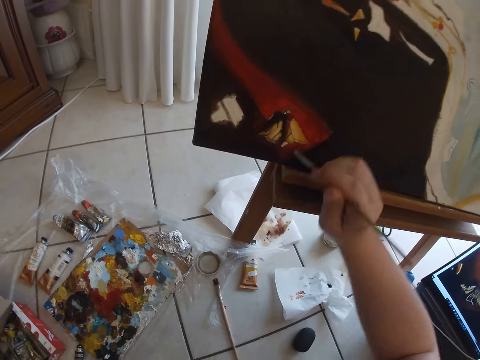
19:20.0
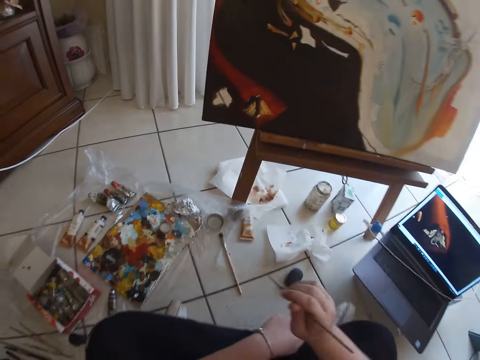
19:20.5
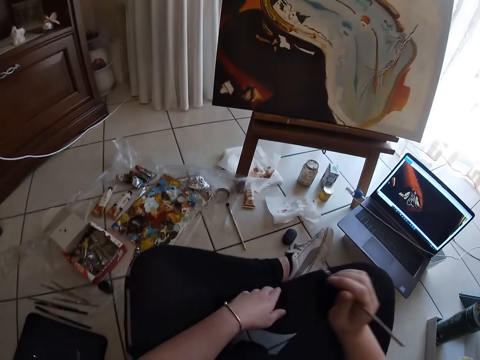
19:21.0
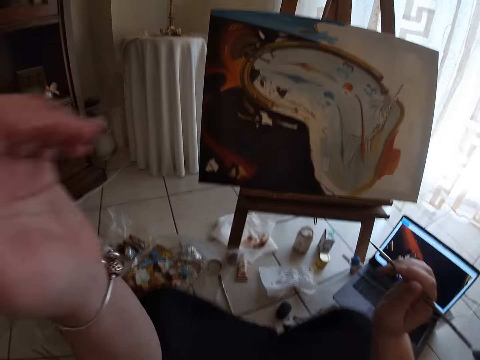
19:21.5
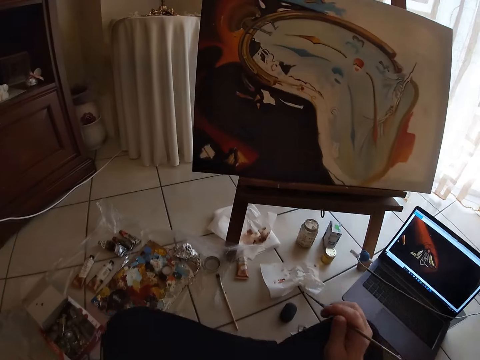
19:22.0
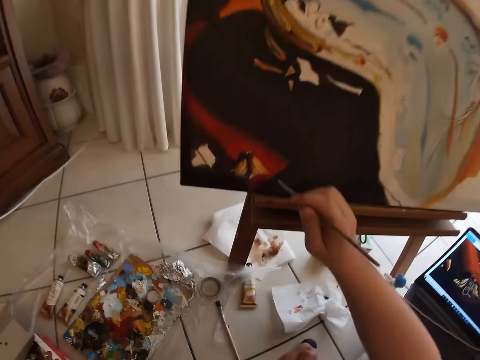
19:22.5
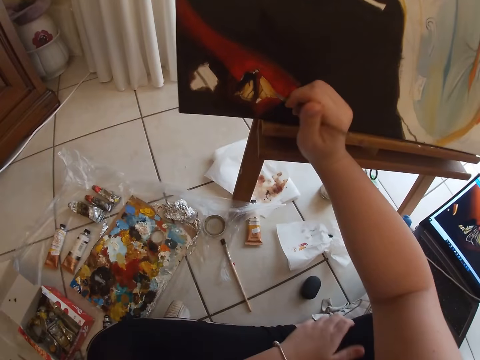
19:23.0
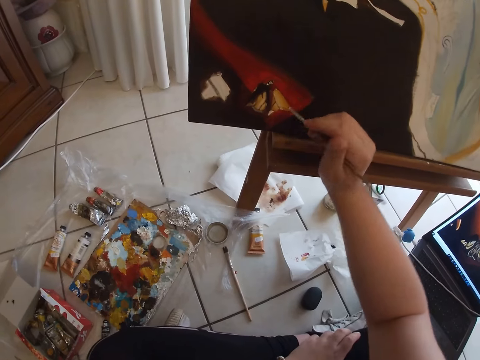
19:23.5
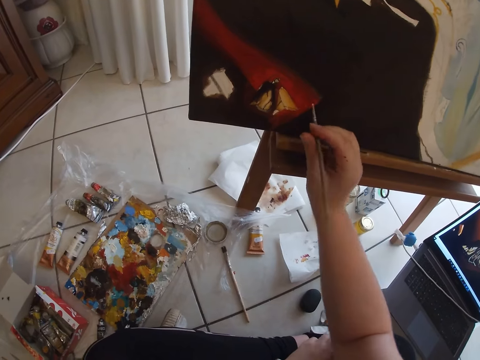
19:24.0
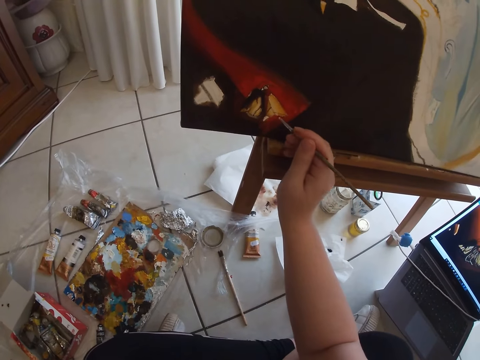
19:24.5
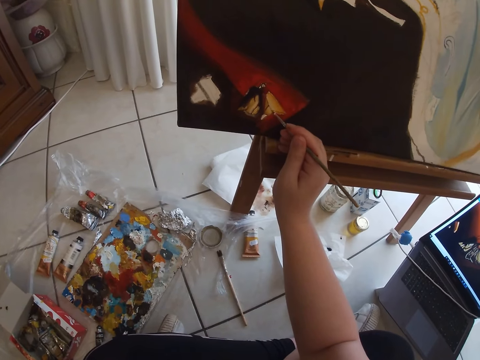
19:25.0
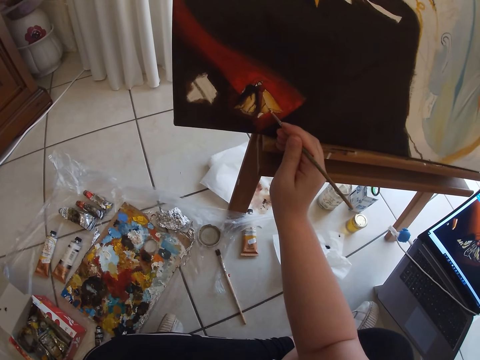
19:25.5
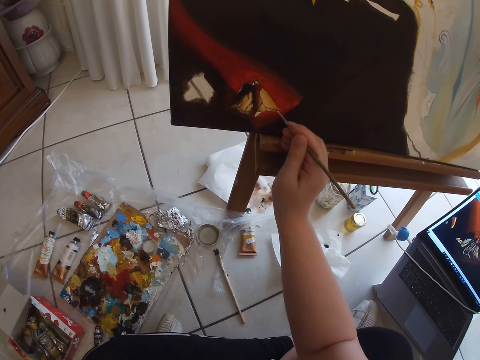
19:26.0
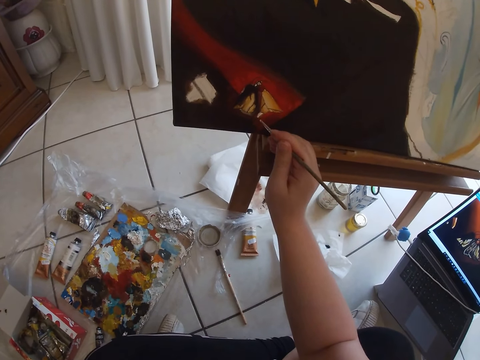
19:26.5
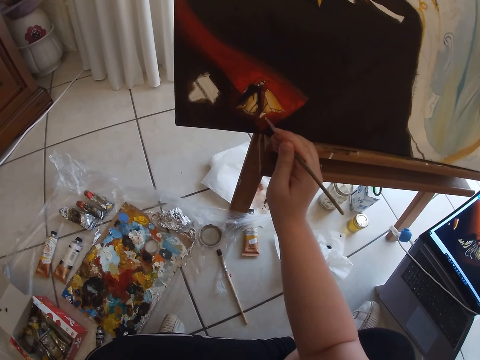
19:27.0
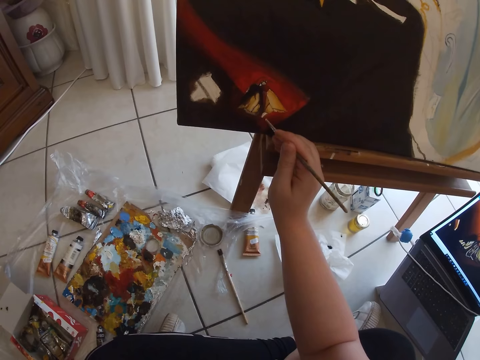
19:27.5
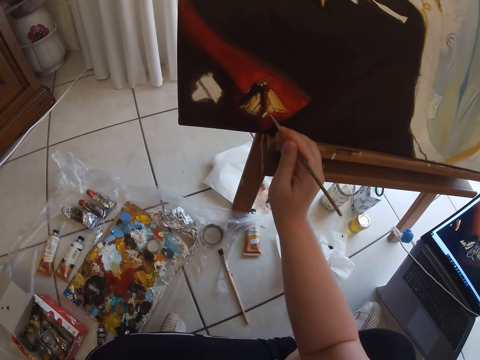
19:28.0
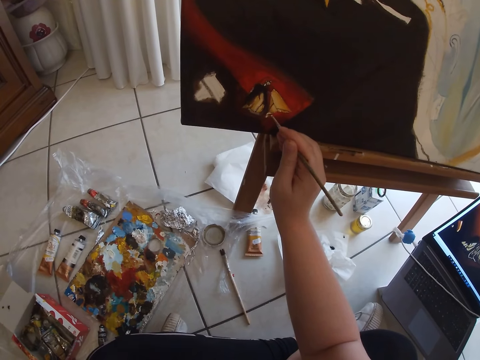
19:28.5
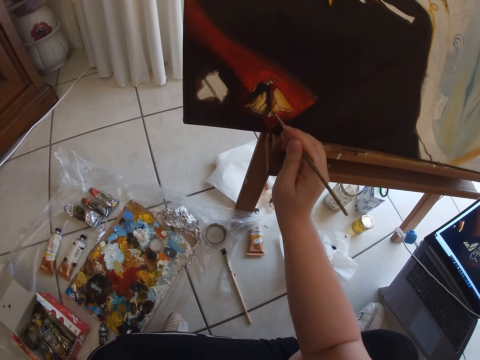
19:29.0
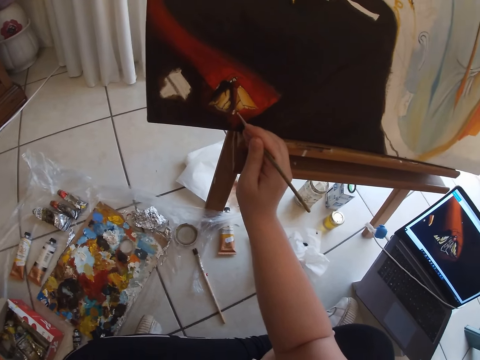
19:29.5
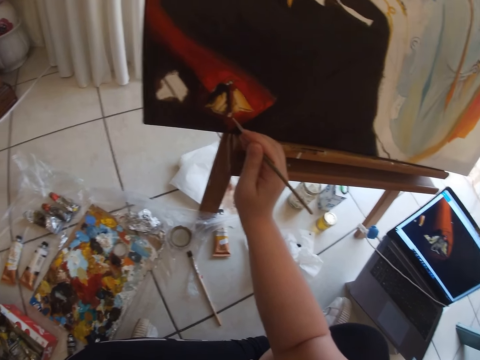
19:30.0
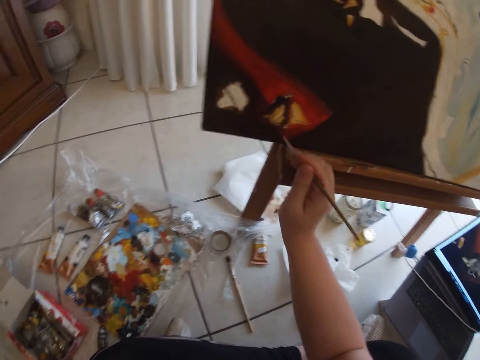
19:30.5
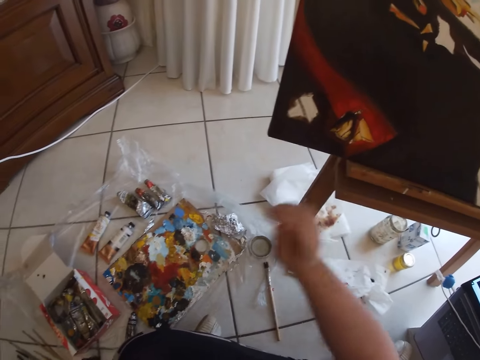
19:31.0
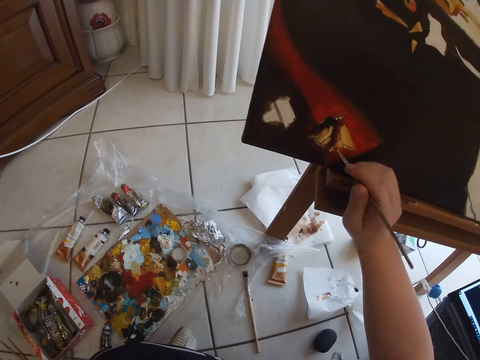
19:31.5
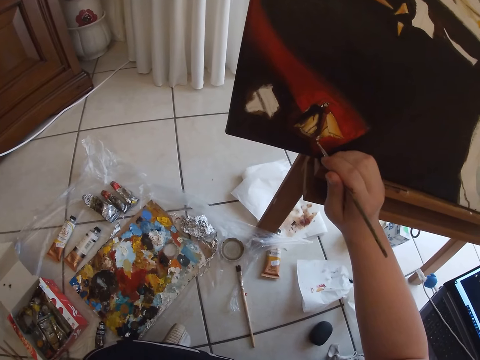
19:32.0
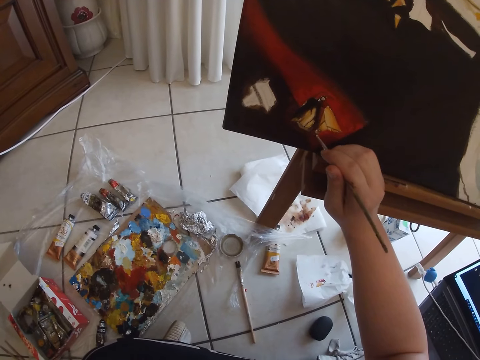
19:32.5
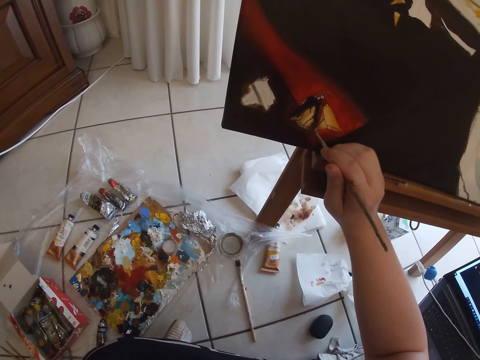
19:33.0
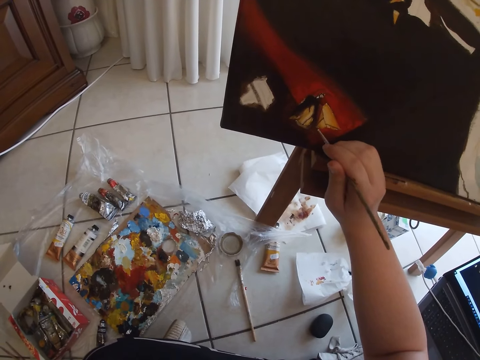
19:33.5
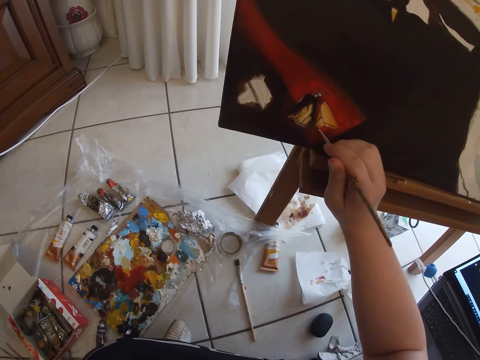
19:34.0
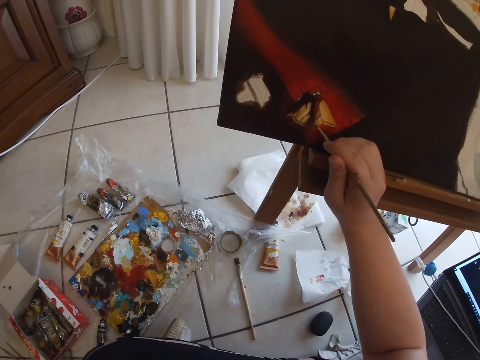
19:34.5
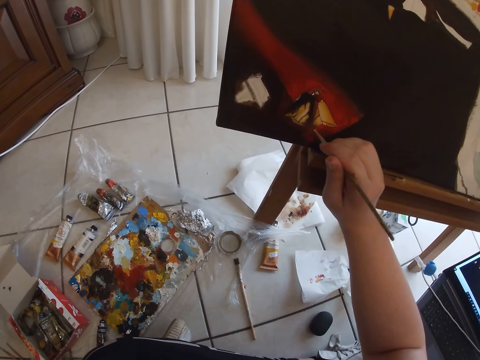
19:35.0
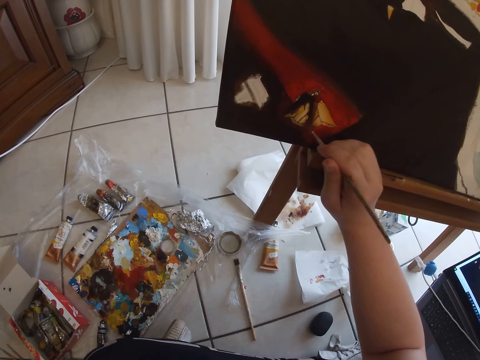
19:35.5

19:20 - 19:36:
The camera wearer adjusts the camera. They stroke the canvas. They remove their hand from the canvas. They stroke the canvas.

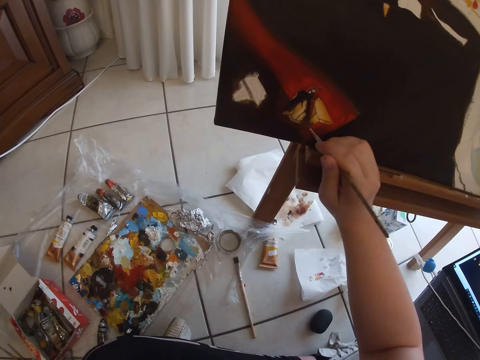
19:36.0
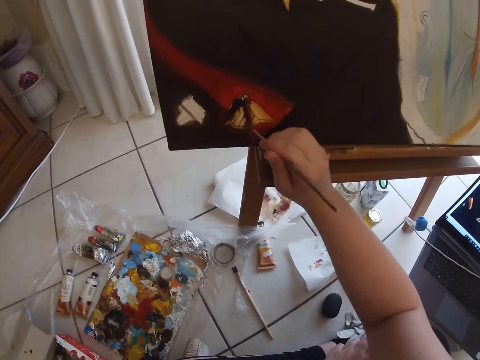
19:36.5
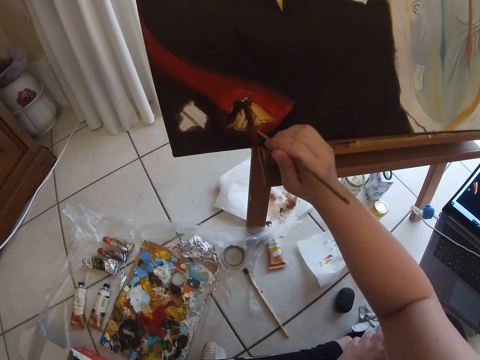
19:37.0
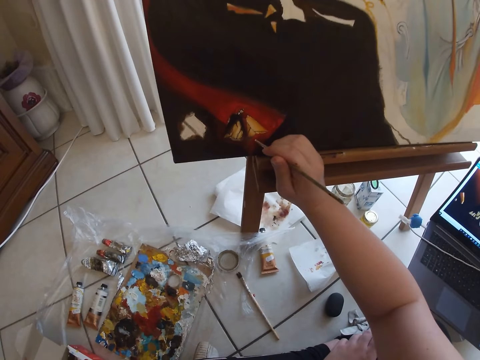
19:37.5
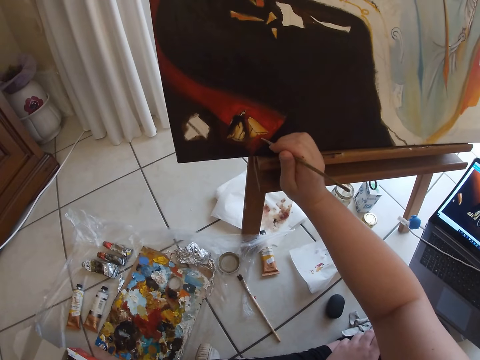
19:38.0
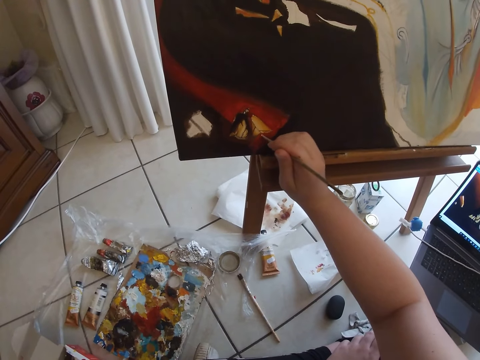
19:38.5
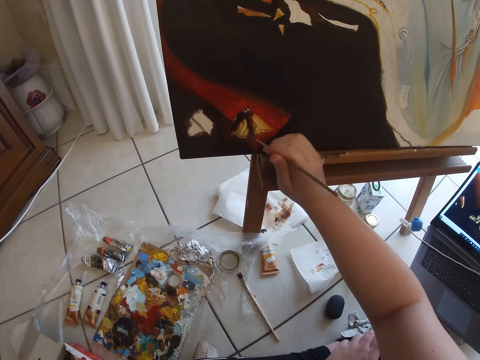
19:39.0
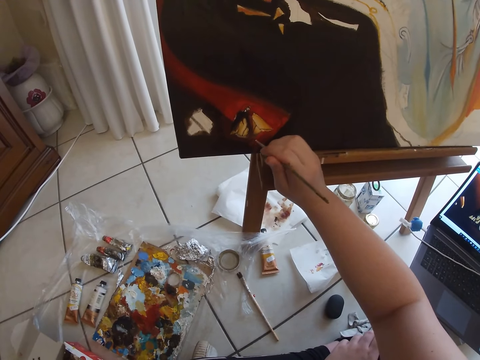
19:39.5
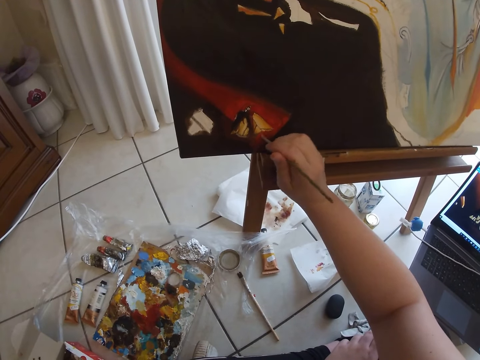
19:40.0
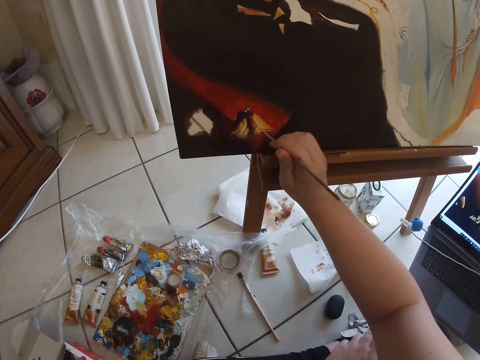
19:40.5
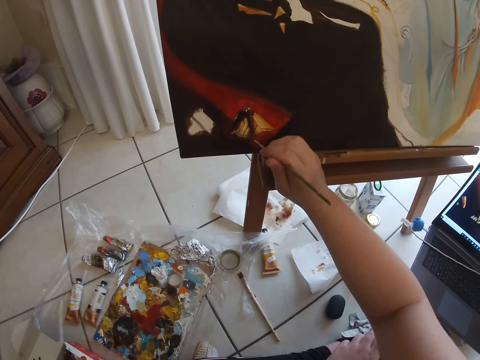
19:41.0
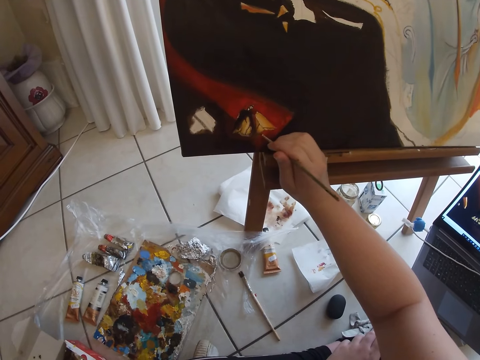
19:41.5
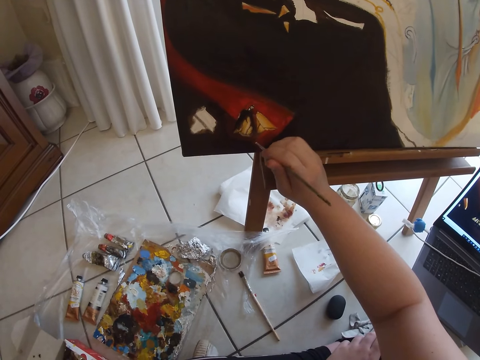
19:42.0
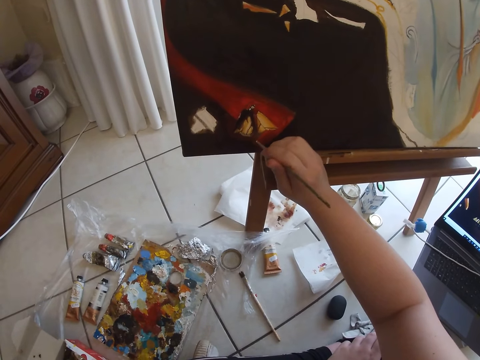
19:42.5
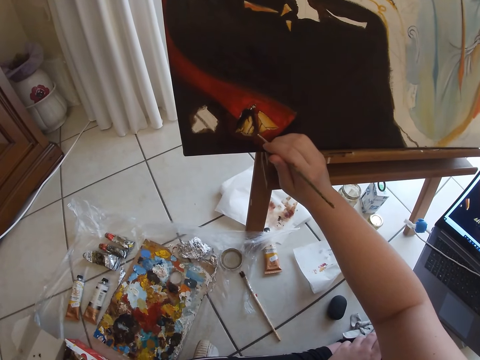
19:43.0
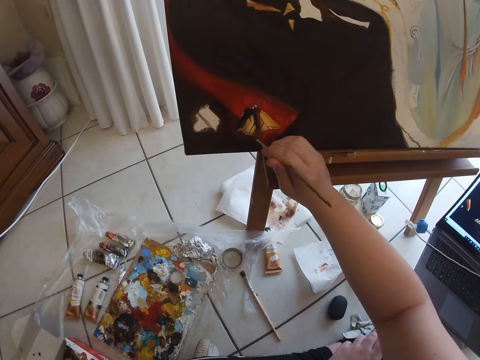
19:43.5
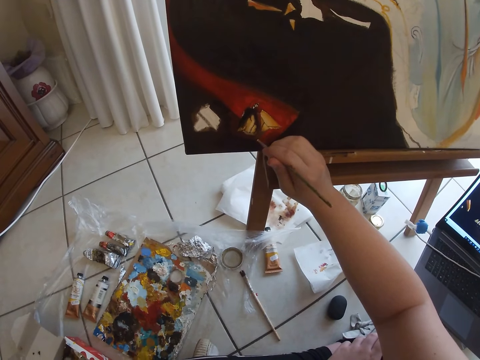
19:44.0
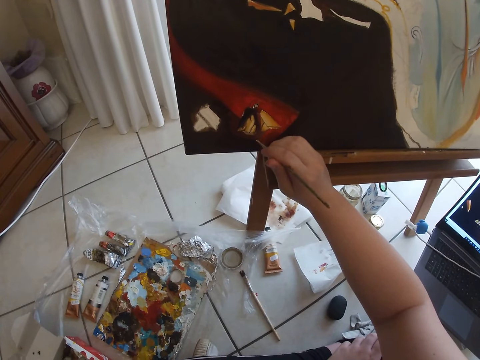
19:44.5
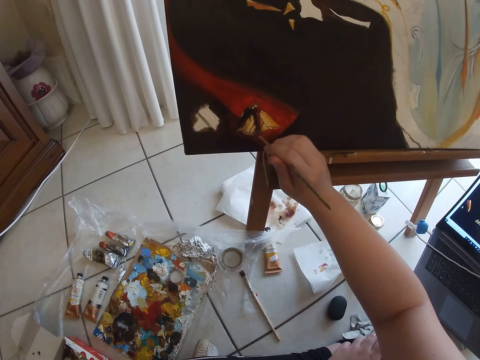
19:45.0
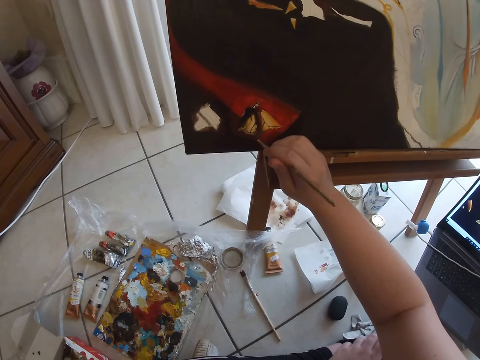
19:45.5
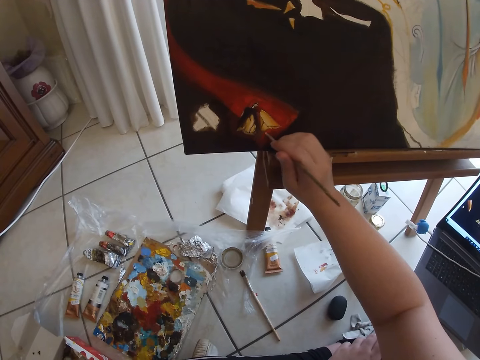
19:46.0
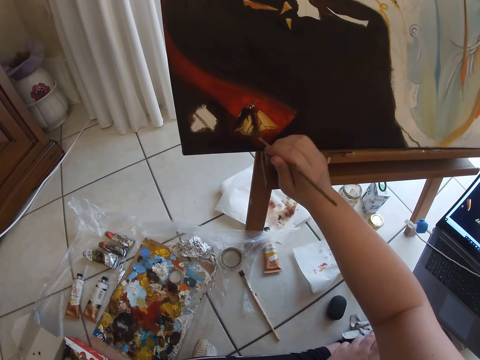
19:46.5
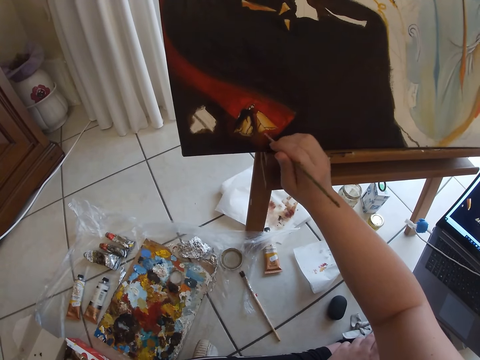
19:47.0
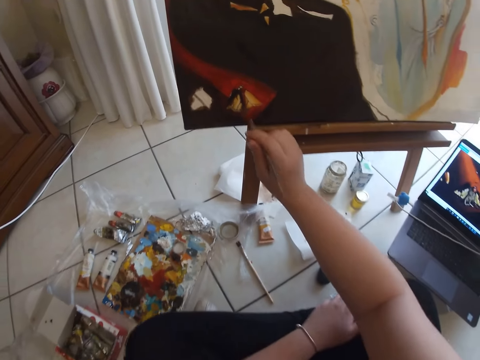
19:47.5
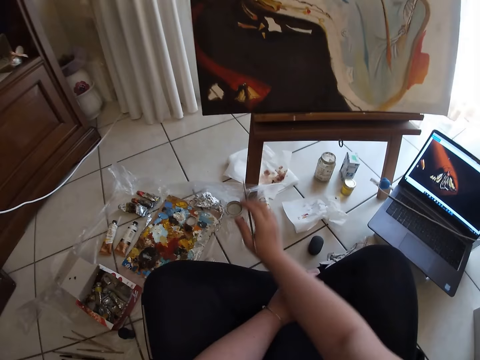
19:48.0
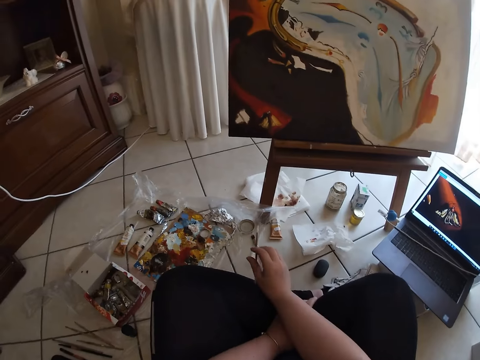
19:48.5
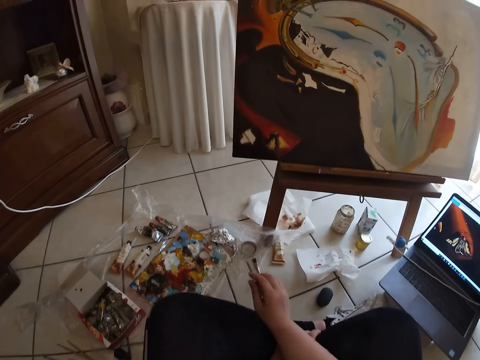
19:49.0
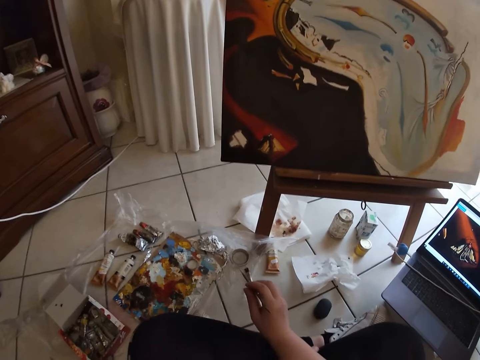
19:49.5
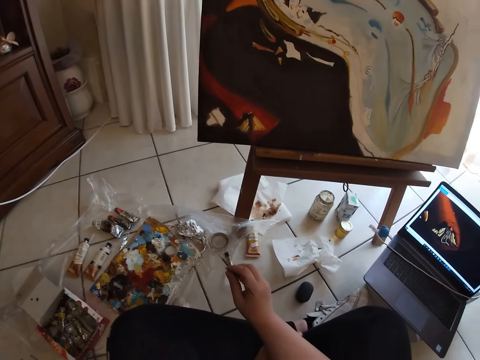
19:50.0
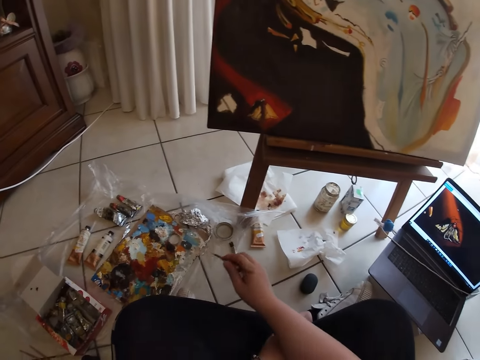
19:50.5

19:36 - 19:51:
The camera wearer removes the hand from the canvas.
